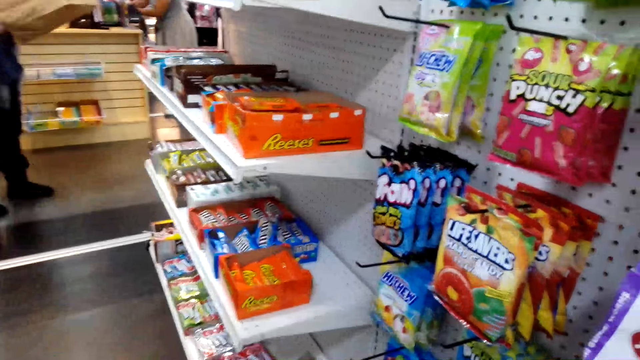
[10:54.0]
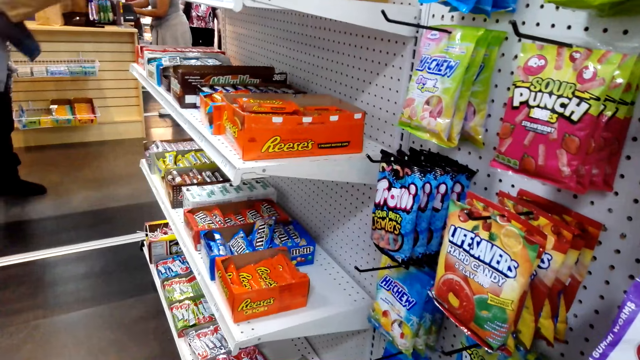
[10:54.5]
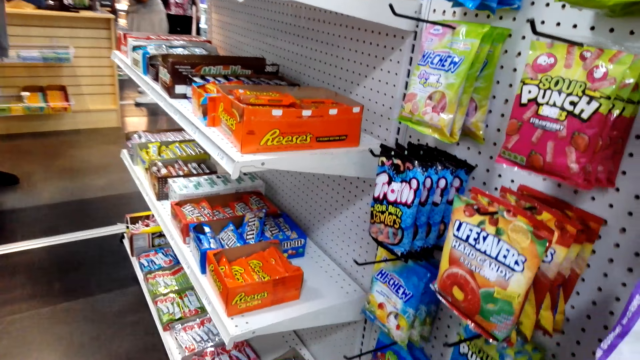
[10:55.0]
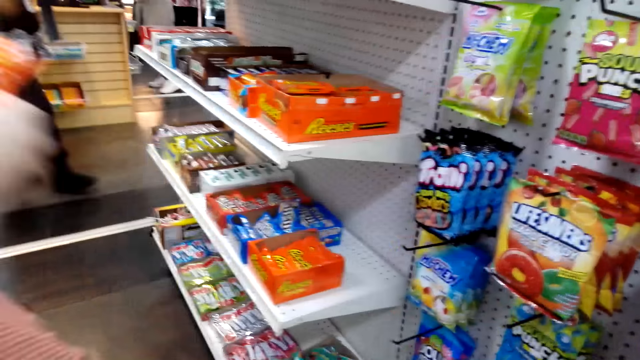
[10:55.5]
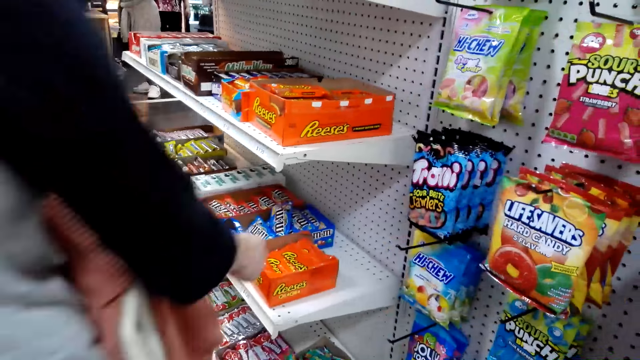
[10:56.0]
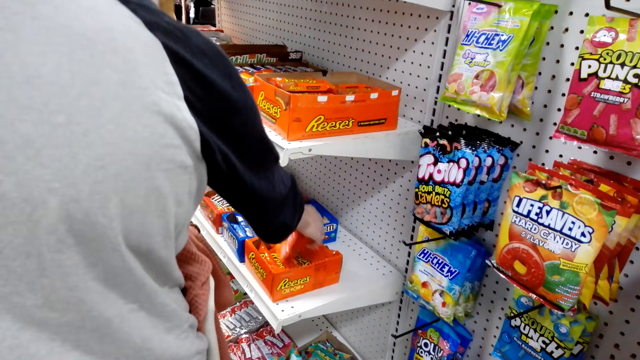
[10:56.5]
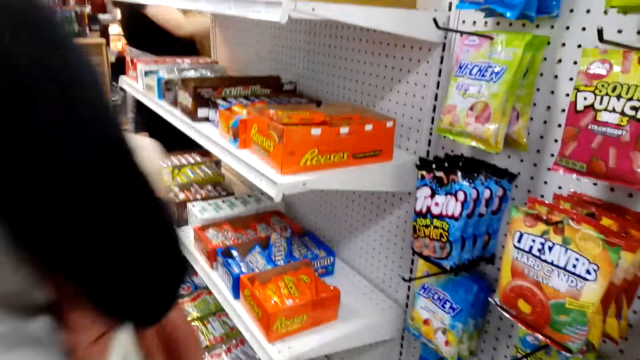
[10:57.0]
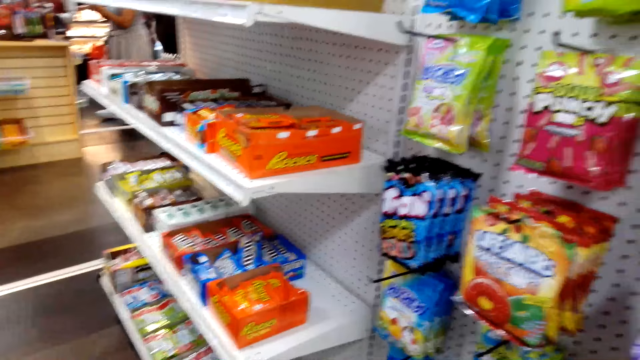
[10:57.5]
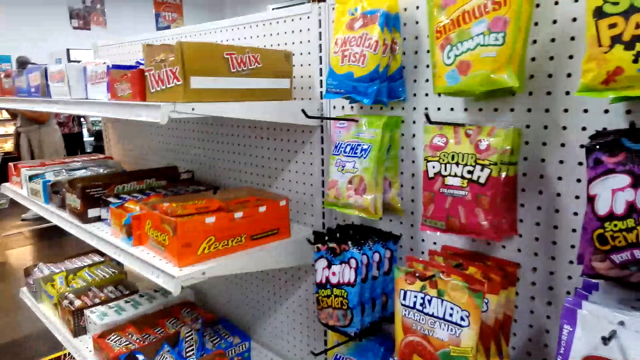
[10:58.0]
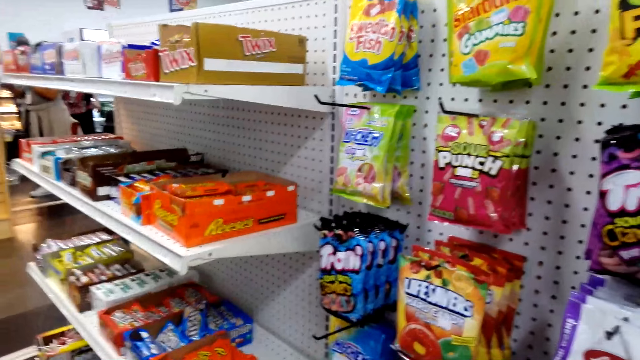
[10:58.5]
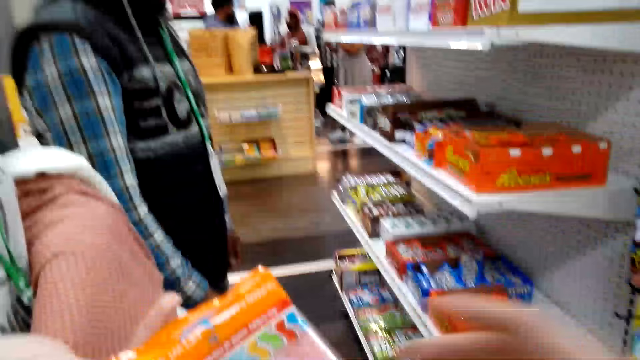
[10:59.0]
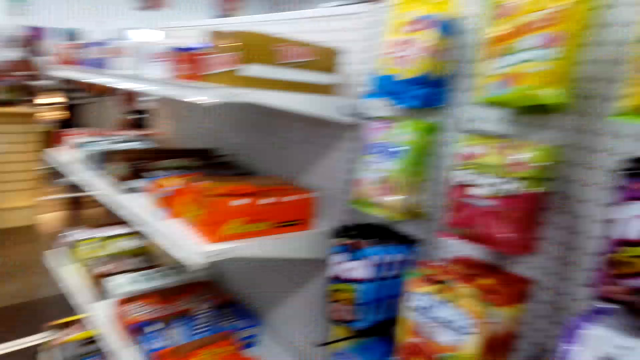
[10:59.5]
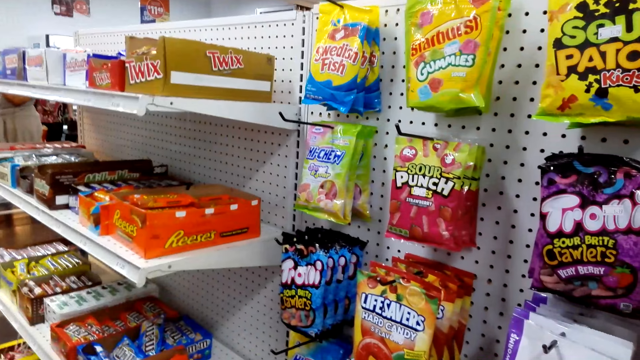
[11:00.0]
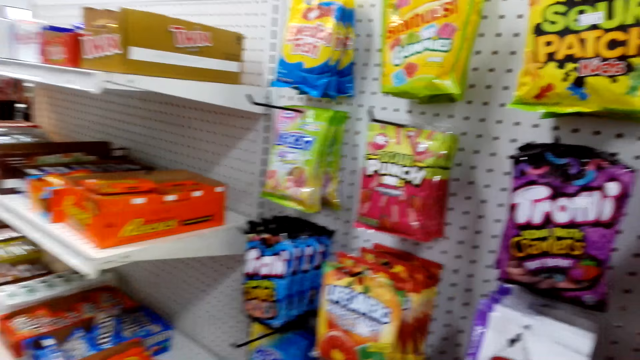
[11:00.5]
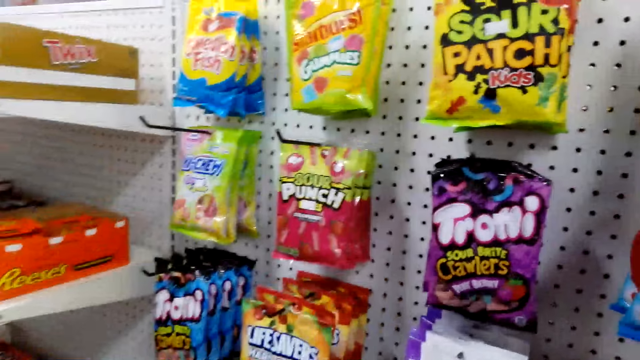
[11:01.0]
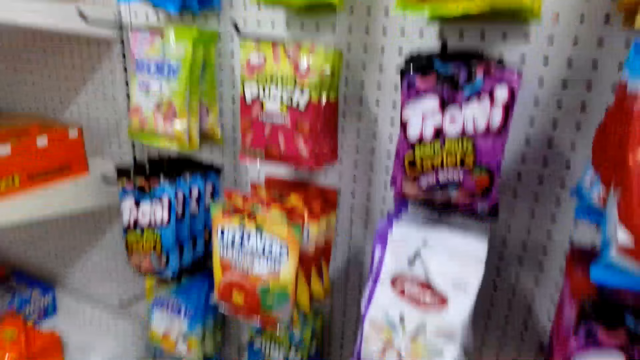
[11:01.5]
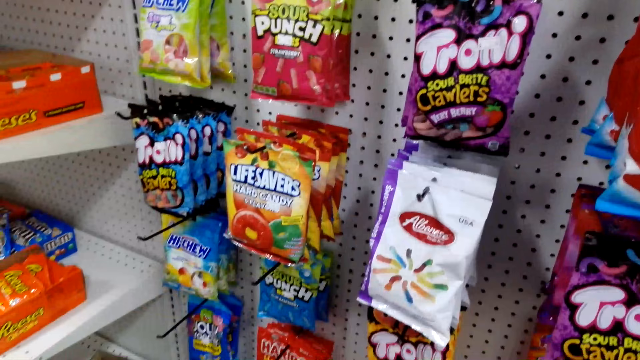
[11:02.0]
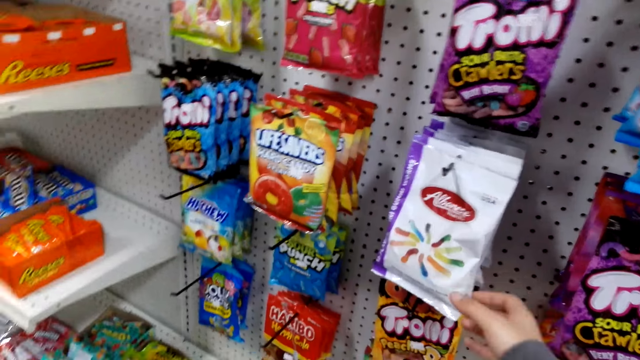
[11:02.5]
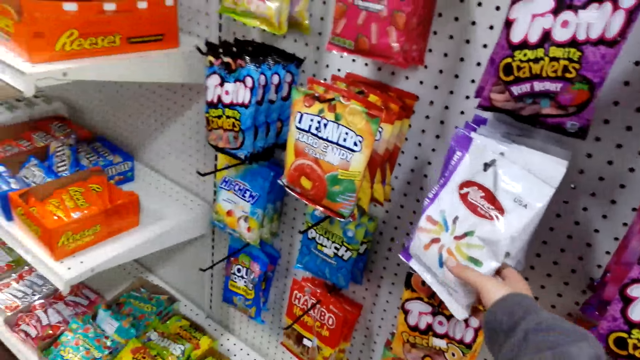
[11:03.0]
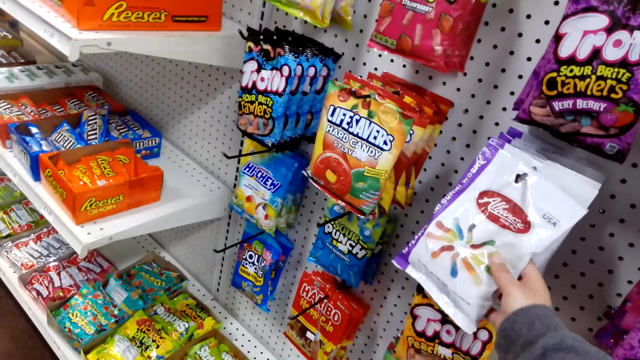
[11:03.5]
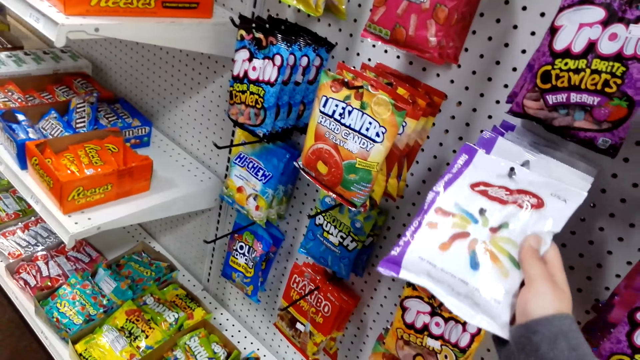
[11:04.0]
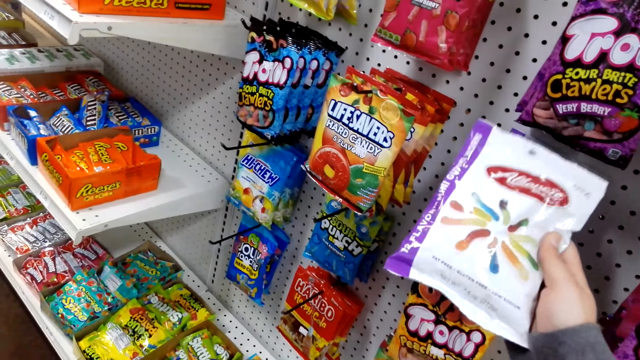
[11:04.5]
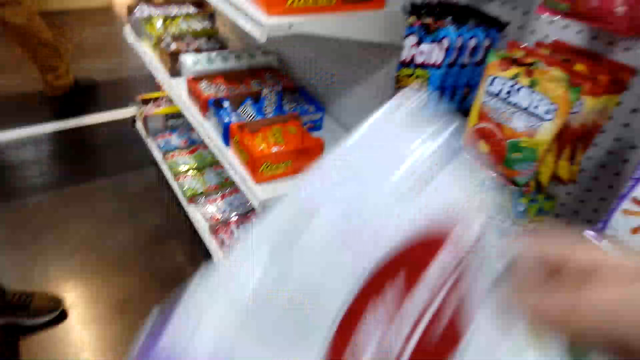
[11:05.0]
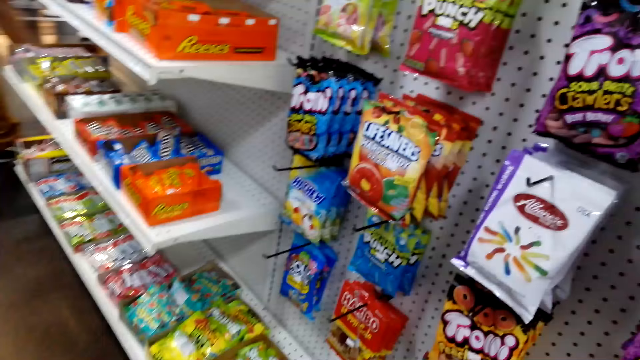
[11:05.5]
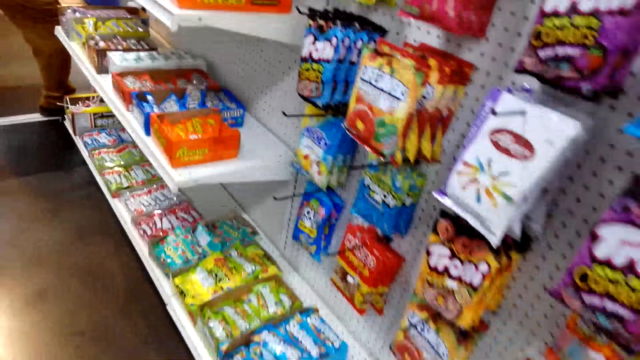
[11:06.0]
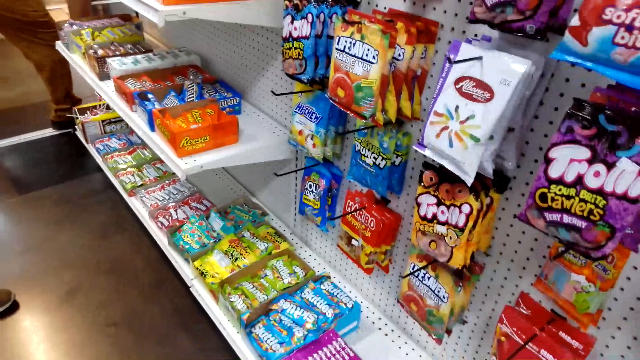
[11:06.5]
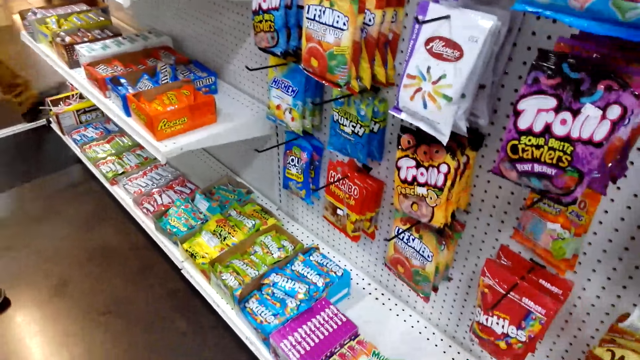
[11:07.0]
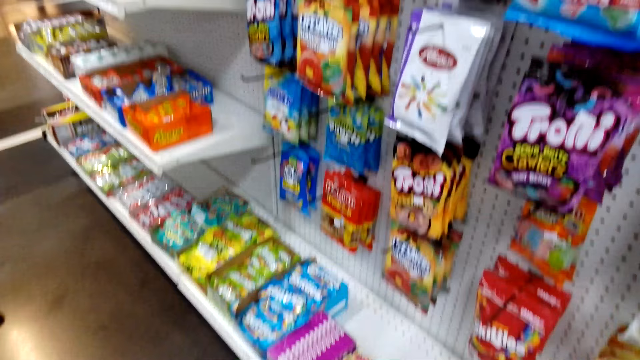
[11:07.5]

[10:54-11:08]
A lady holds a paper. Another lady returns the Reese's in the shelf. The camera wearer looks around. They pick a pack of Albanese.

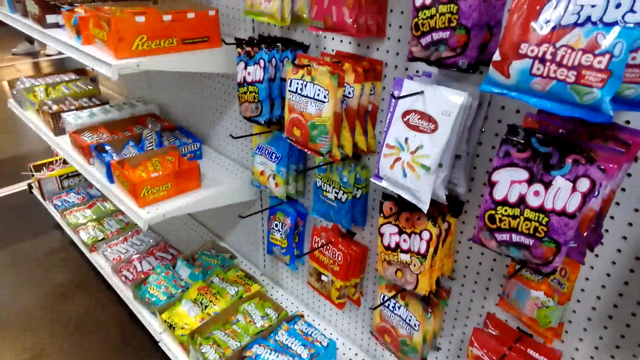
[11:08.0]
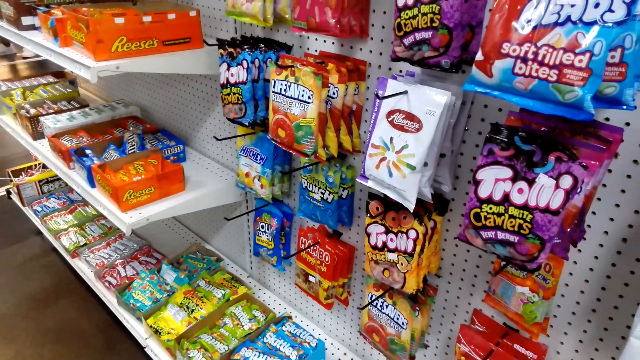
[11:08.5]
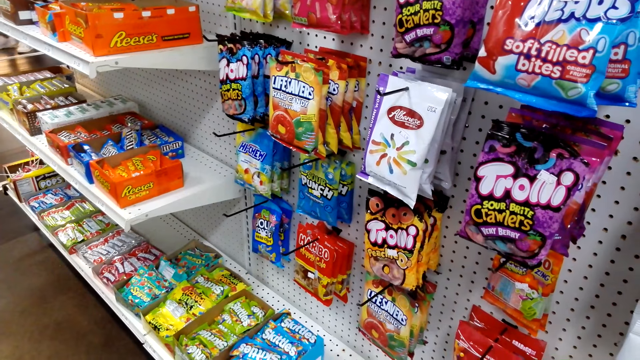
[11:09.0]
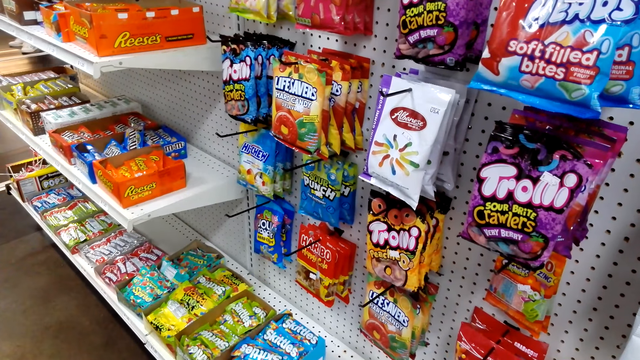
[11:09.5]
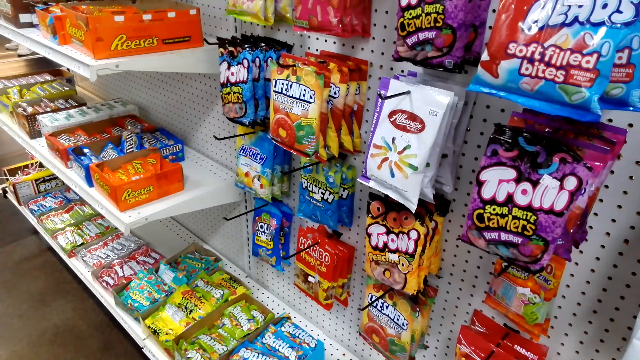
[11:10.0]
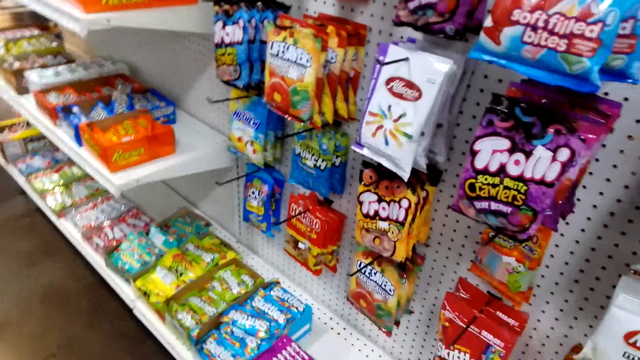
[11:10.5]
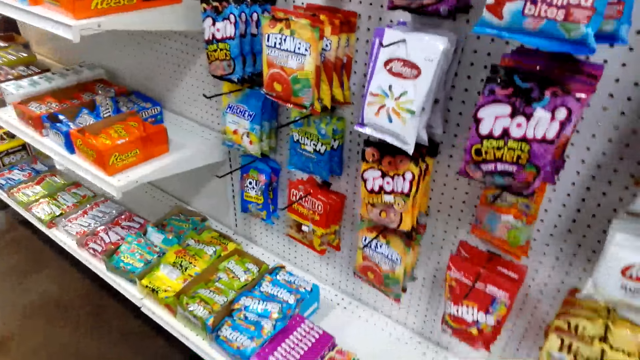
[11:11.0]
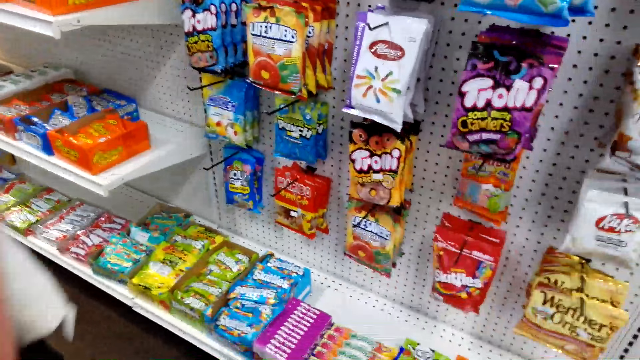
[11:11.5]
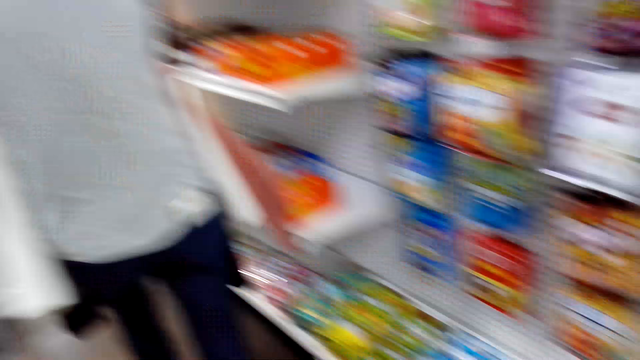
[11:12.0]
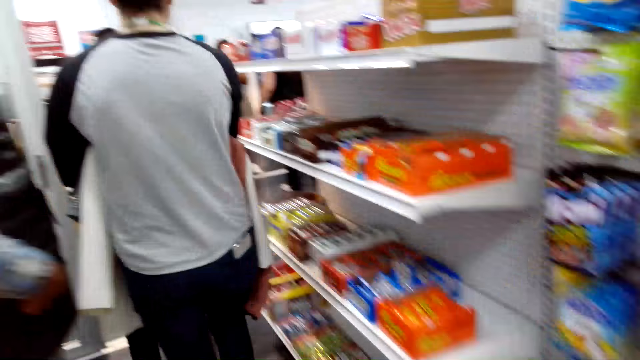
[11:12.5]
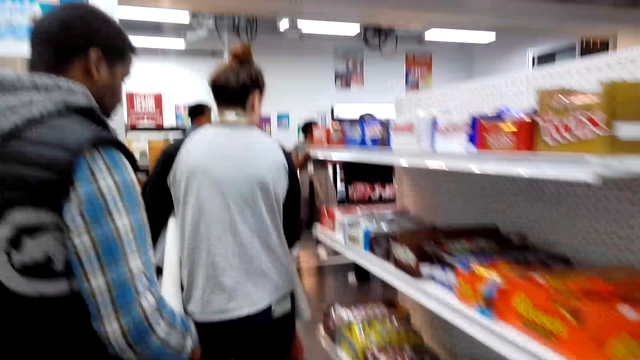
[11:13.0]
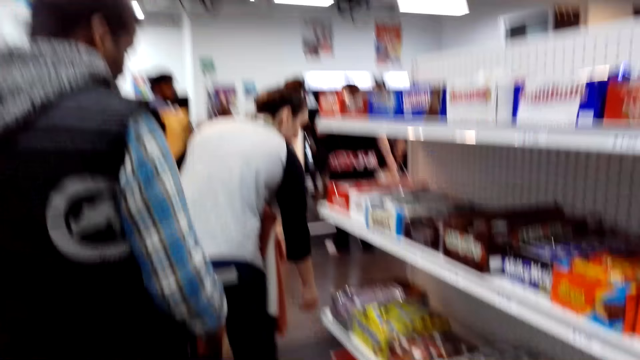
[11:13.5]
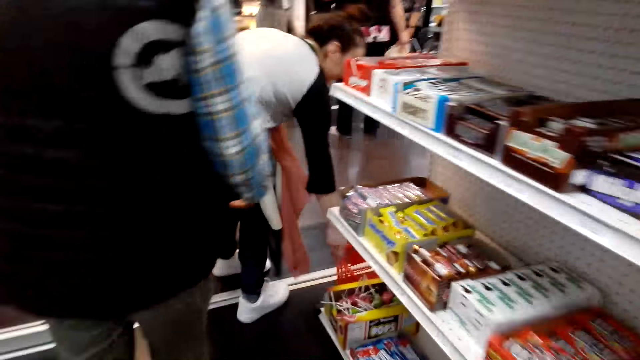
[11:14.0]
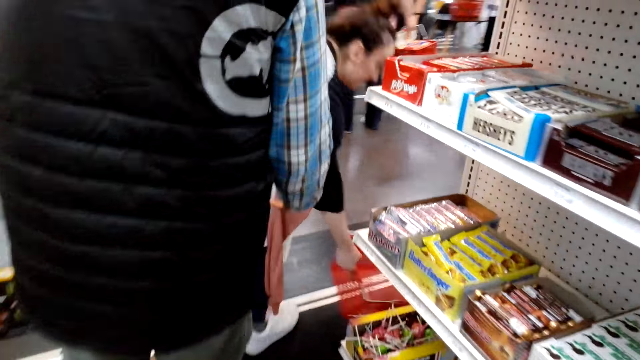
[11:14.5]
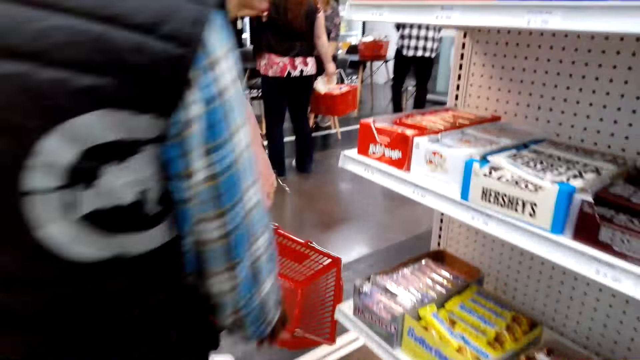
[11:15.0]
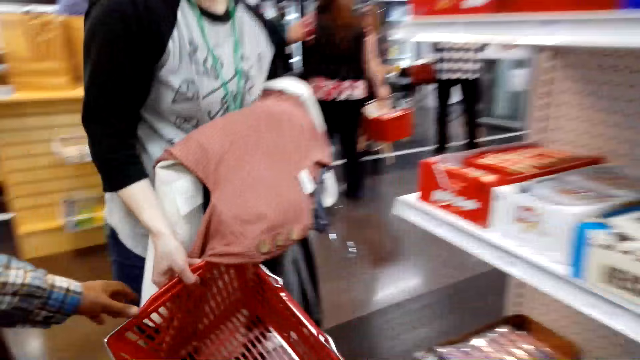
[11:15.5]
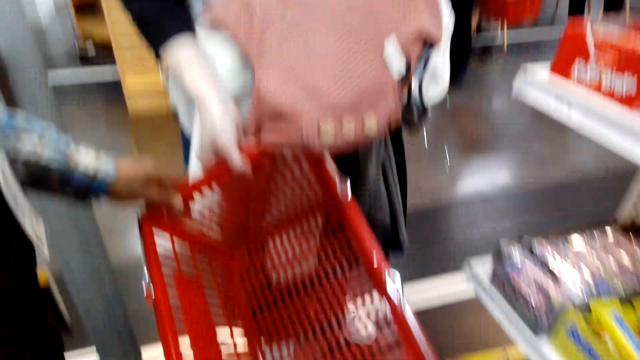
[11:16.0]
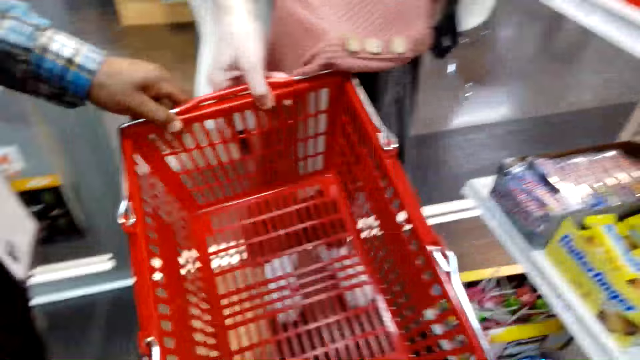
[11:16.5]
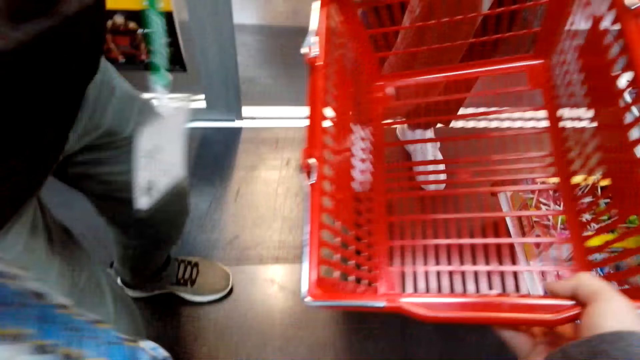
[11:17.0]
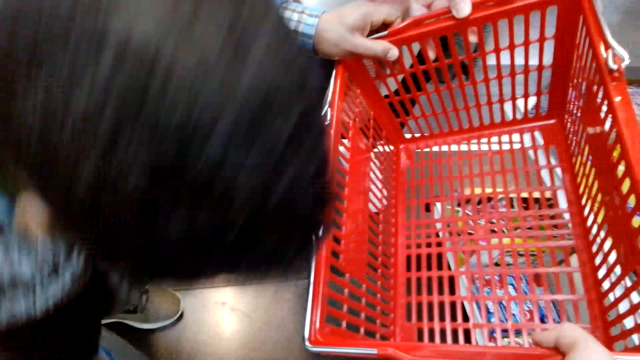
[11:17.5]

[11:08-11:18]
The camera wearer looks around. A lady walks around the supermarket. A man walks around the supermarket. The lady picks a shopping basket. The lady hands the basket to the man.
